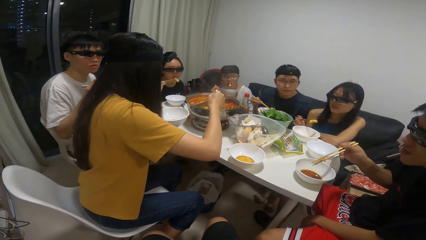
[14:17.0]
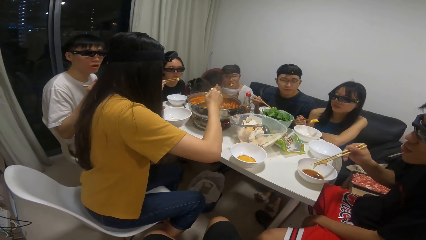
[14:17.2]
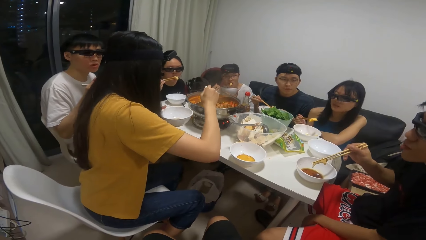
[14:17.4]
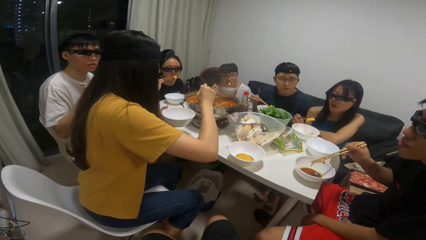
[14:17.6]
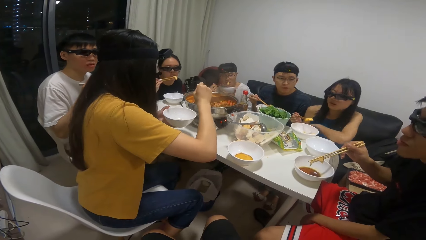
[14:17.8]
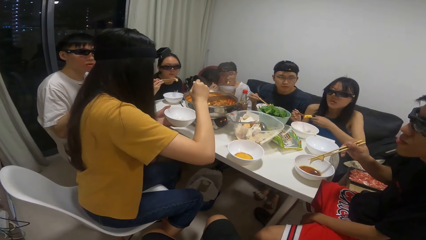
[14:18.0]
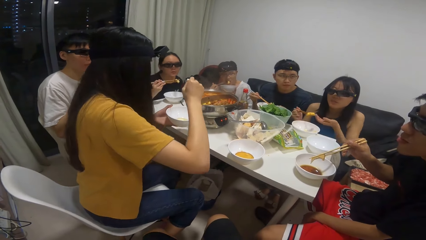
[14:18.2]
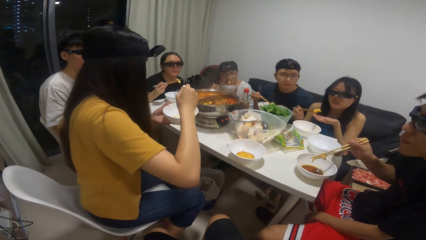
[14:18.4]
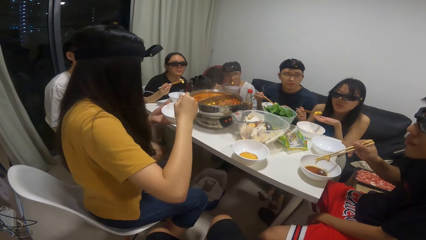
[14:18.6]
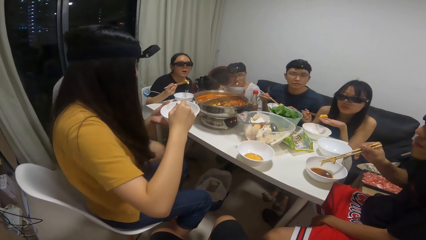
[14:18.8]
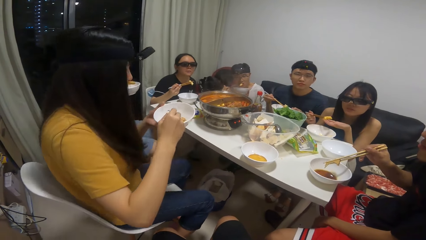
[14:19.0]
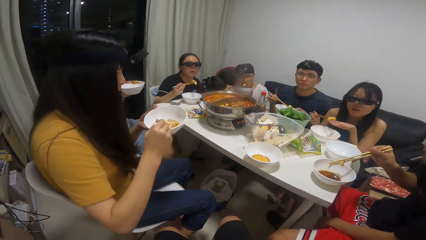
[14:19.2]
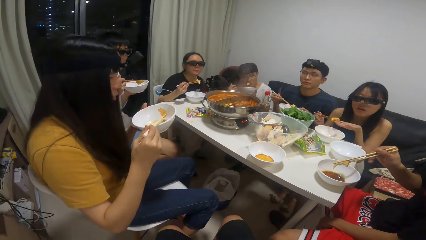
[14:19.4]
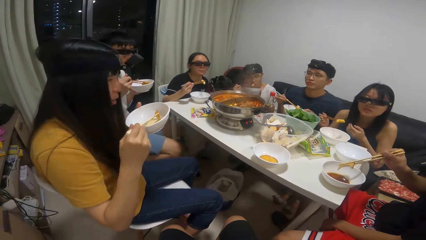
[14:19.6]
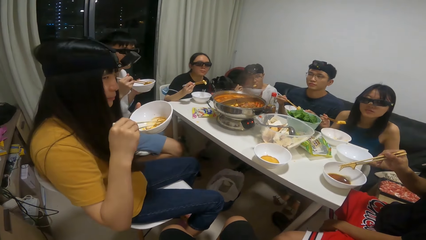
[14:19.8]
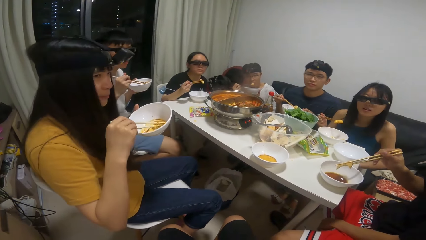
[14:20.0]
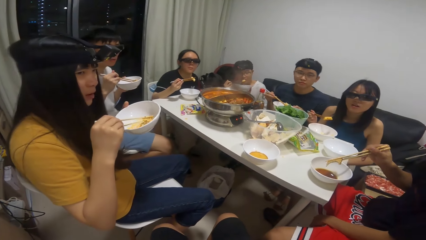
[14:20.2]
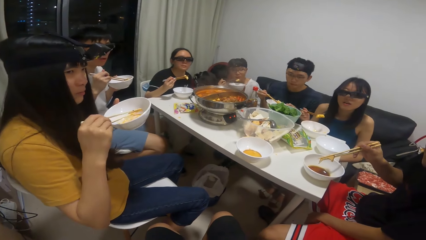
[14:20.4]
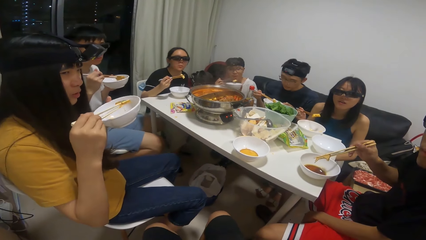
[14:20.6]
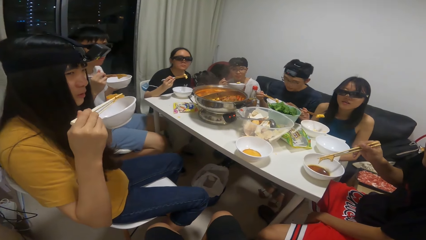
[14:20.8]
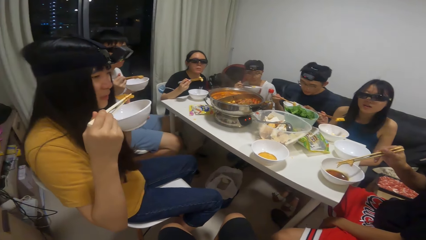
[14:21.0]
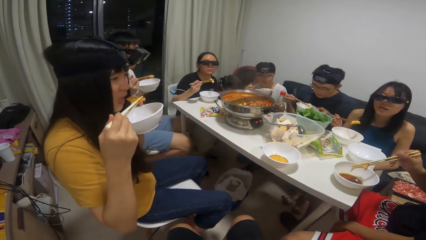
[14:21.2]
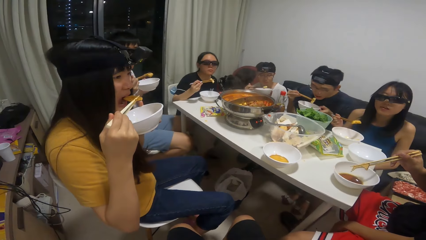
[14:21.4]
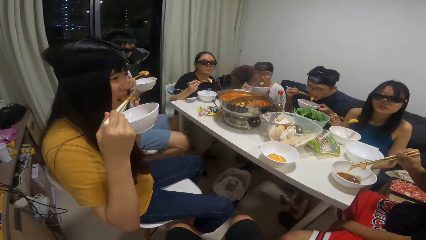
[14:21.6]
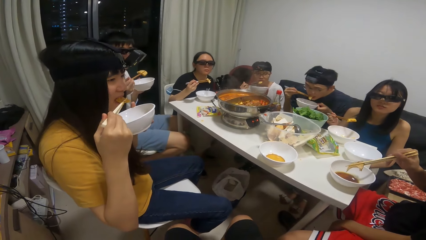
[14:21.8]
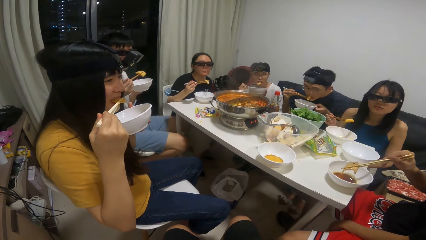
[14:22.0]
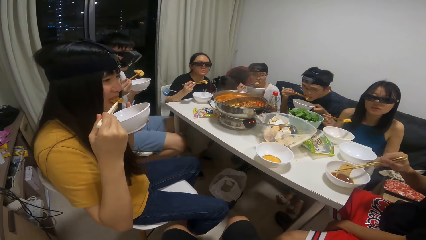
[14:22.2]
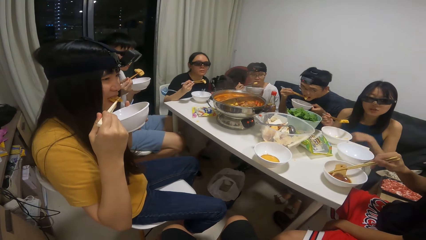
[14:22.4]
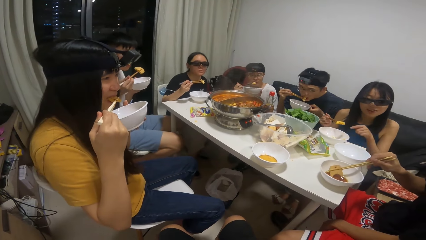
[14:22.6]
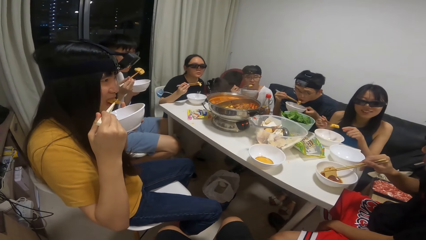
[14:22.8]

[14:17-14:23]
The woman eats the food from the plate with the chopstick. The man eats the food from the plate with the chopstick.

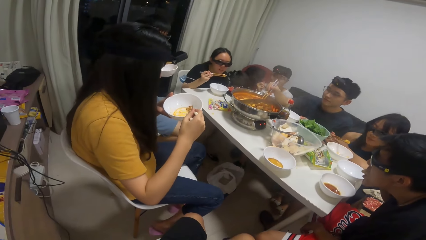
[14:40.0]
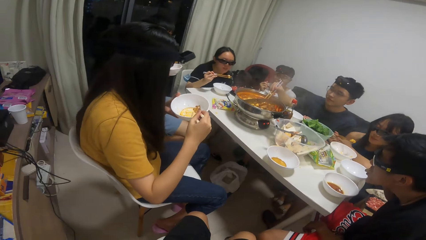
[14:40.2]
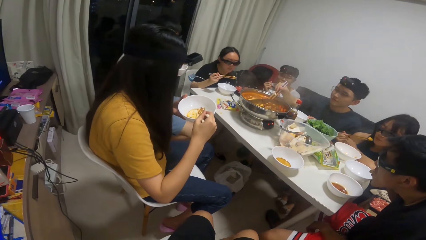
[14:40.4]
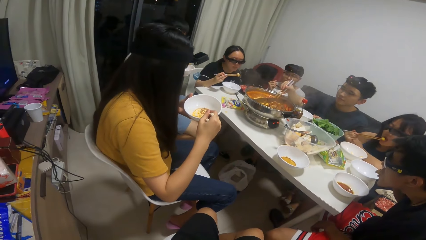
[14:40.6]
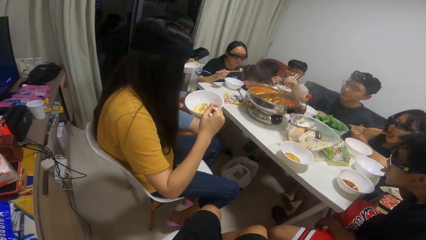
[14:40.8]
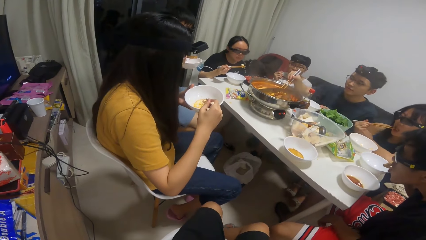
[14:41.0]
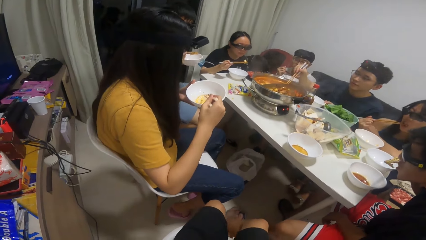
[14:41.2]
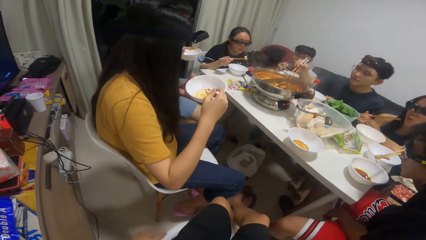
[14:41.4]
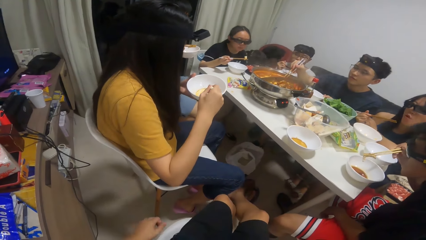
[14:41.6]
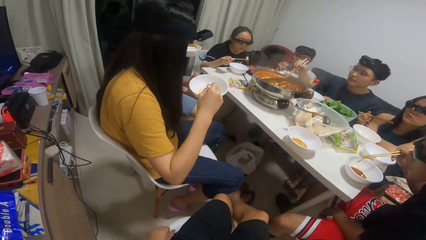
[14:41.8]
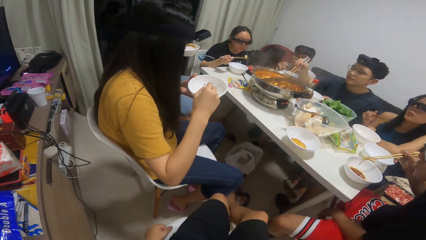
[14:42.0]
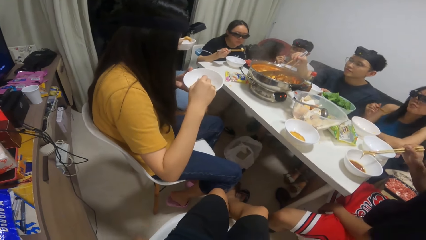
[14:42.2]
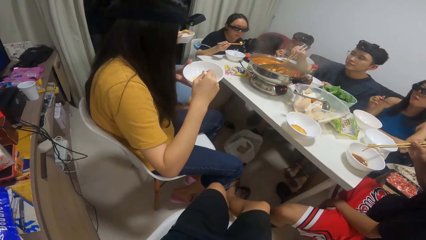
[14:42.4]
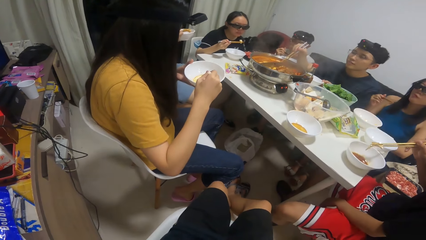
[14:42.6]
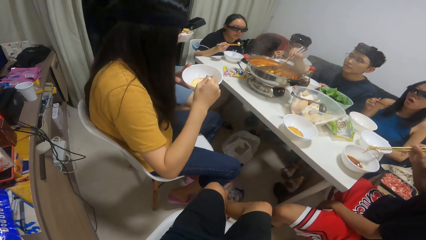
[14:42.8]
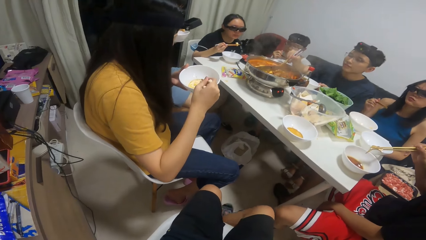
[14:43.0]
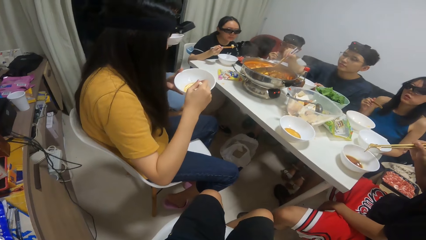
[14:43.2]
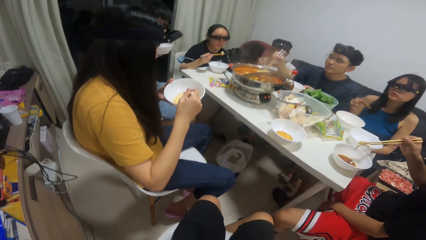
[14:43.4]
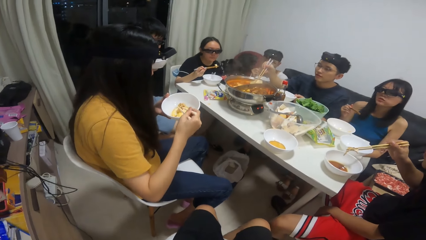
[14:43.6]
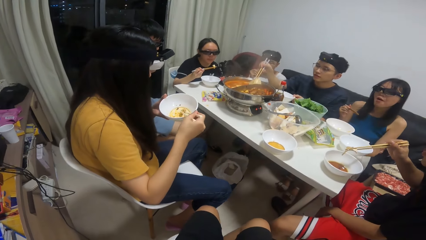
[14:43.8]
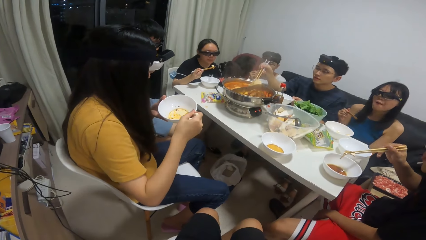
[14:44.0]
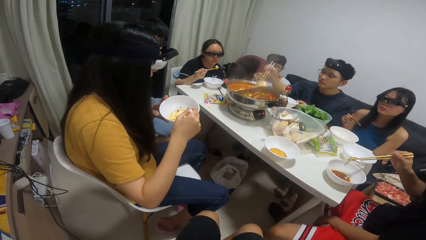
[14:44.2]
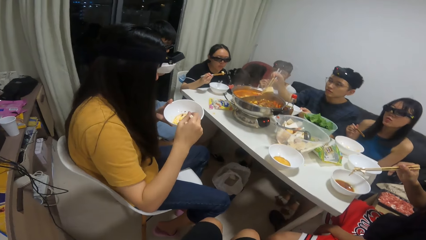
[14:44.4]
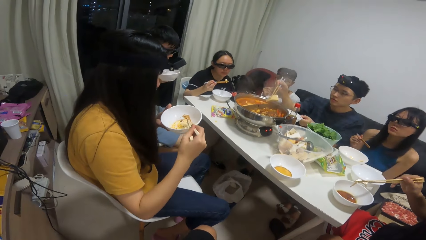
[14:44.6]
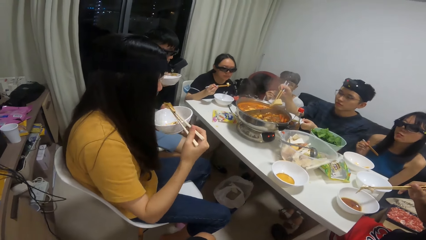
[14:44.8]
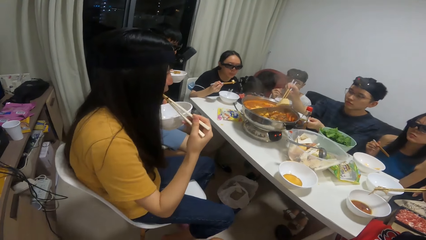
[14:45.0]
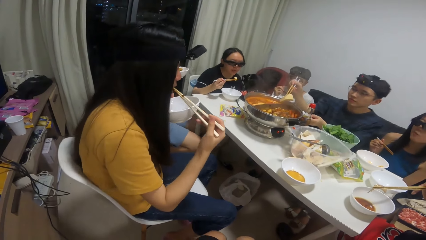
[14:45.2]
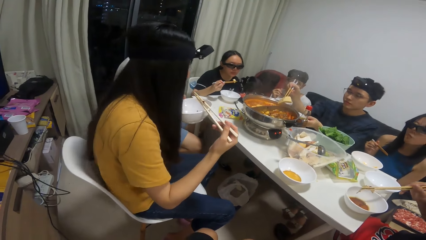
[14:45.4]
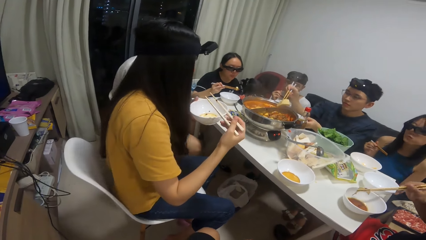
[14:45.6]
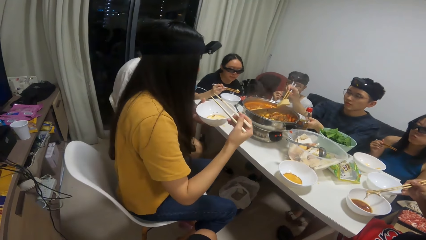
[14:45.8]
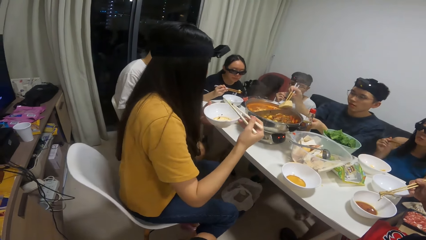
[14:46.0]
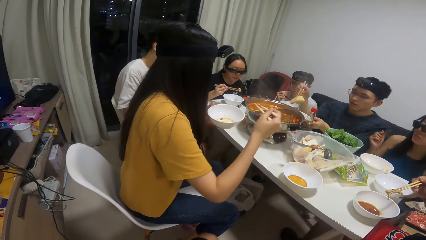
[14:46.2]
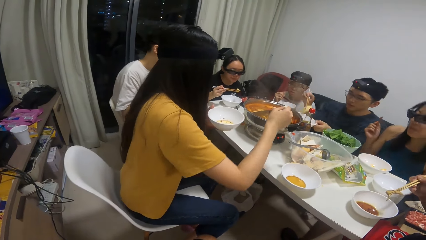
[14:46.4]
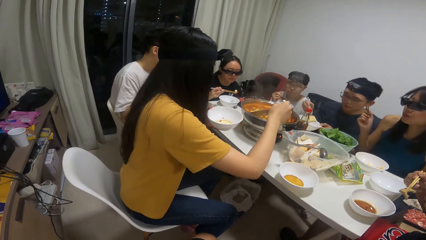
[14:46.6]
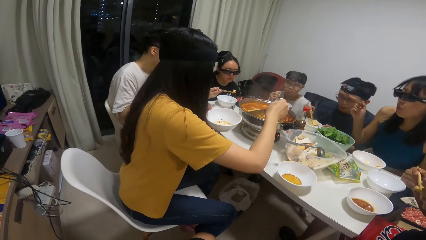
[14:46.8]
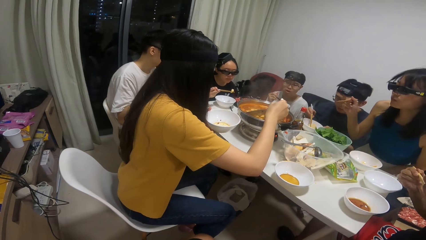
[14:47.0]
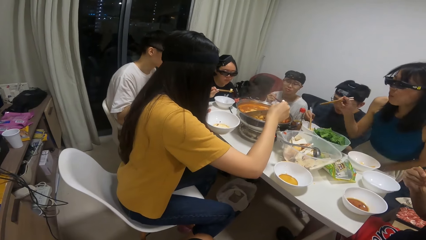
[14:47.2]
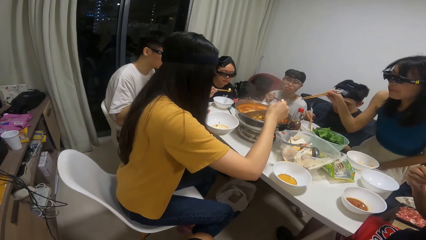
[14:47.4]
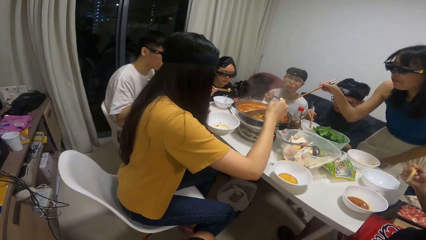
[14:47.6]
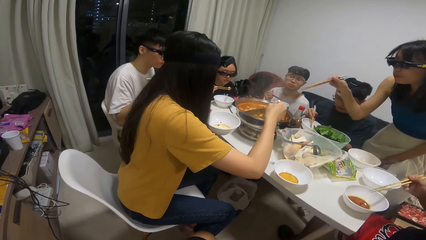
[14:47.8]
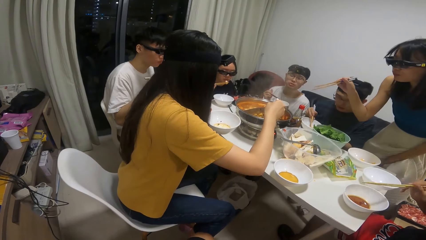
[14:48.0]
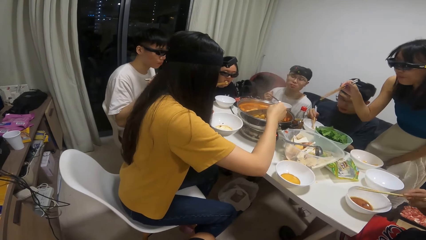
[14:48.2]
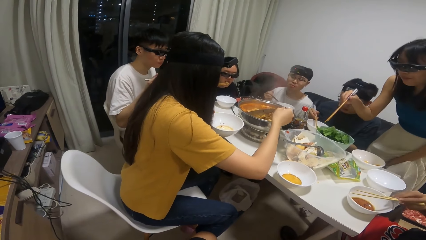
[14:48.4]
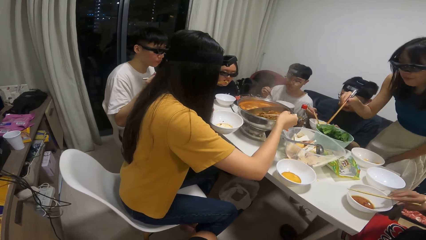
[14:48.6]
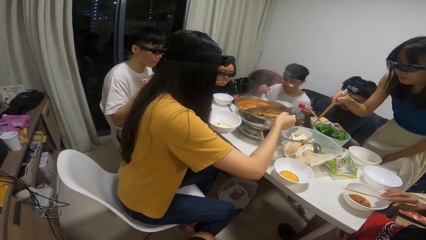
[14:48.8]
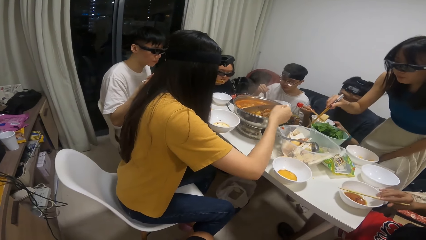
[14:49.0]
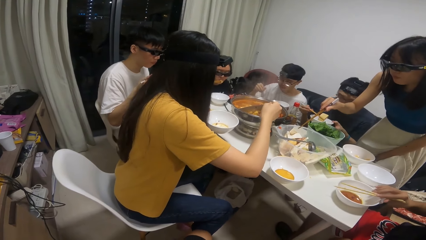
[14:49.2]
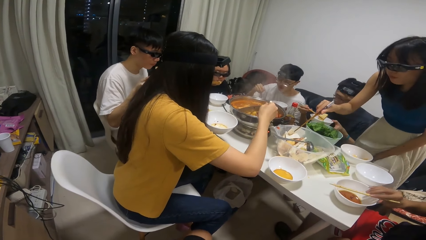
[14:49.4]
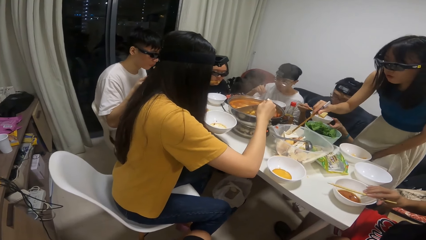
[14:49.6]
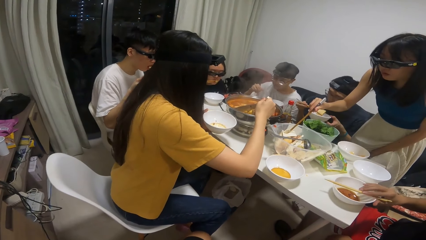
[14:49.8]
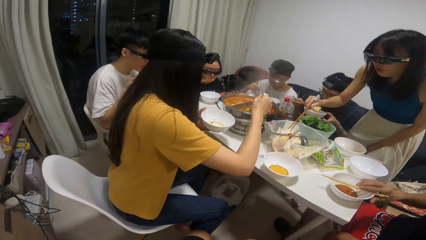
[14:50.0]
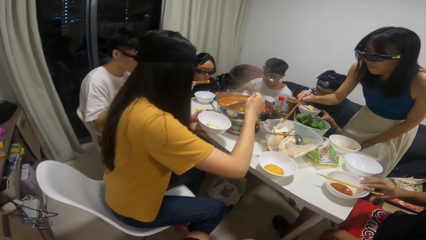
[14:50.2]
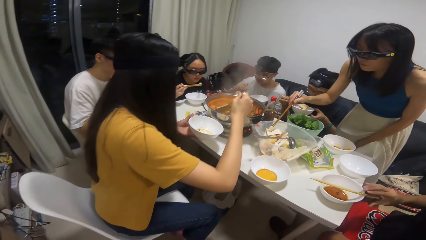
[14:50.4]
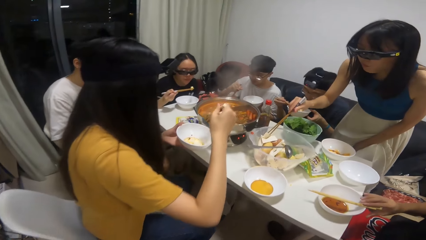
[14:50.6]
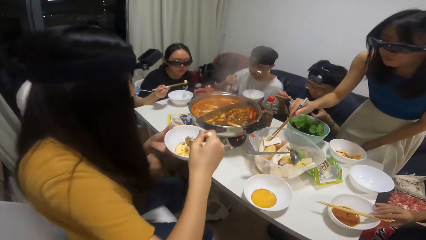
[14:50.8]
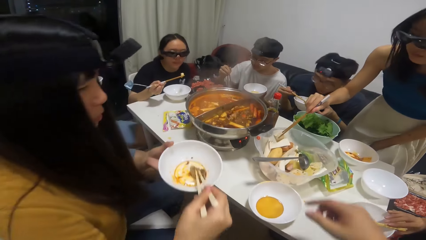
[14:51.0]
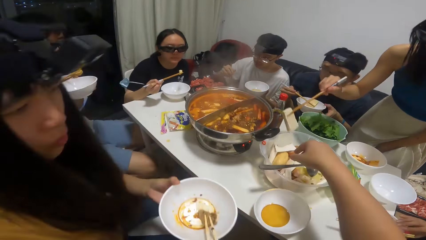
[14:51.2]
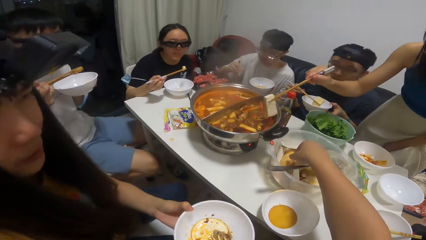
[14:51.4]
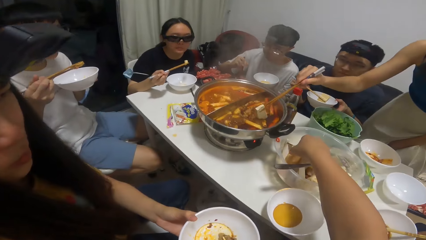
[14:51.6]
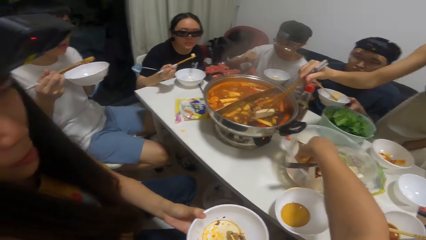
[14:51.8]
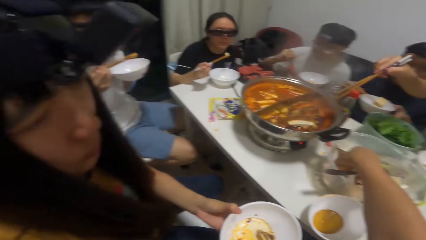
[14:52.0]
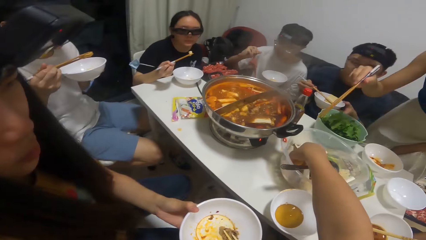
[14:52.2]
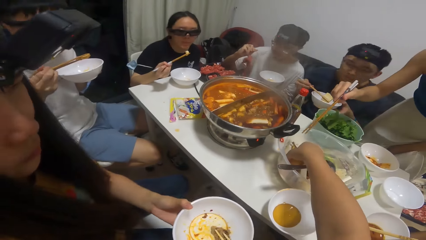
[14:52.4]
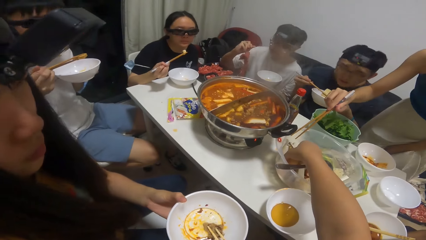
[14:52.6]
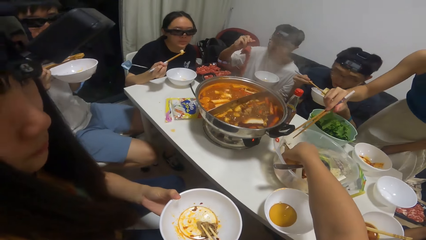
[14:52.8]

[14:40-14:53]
The camera wearer looks around. A man takes some food from the pot of soup on the table with the chopsticks. A woman eats the food from the plate with the chopstick. The man puts the food into the plate on the table. Another man places the chopsticks on the plate on the table. Another woman takes a slice of cheese from a bowl on the table with the chopsticks and puts the slice of cheese into the pot of soup on the table. A third man takes a piece of meat from a bowl on the table with the chopsticks.
